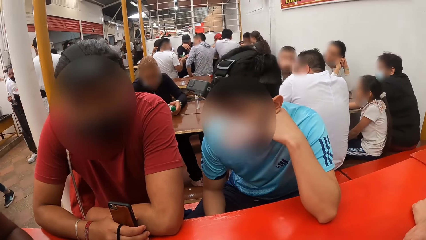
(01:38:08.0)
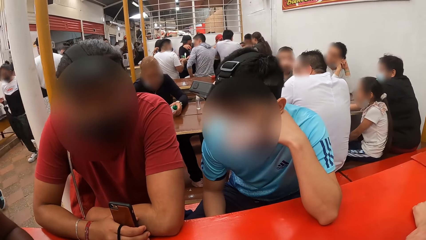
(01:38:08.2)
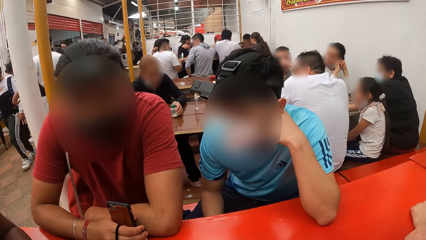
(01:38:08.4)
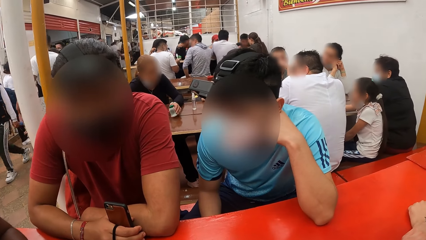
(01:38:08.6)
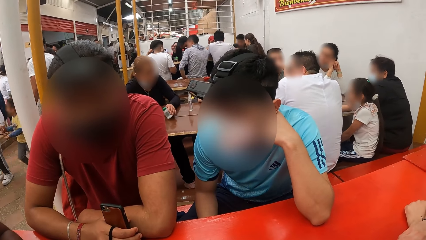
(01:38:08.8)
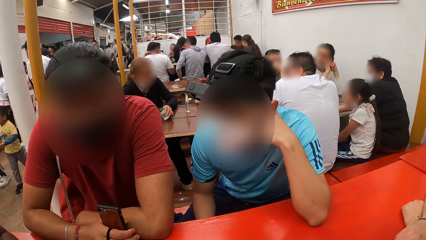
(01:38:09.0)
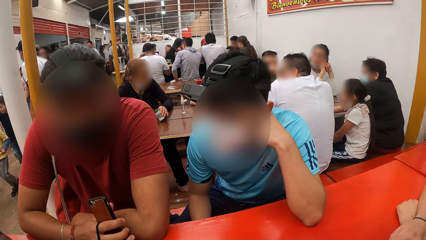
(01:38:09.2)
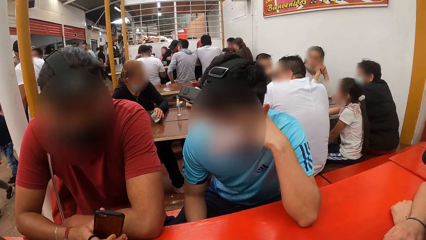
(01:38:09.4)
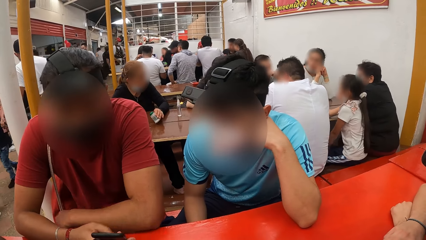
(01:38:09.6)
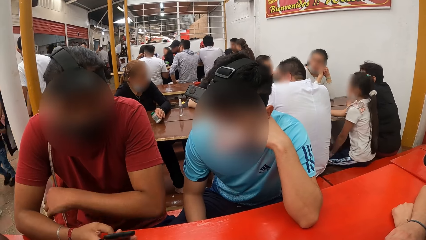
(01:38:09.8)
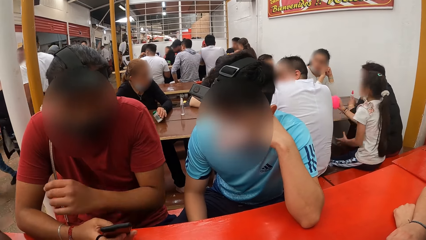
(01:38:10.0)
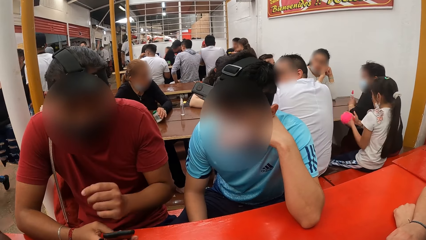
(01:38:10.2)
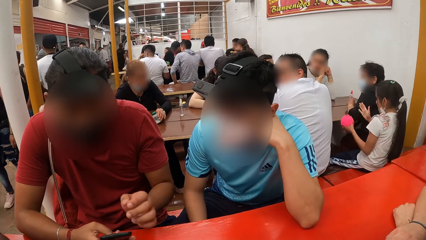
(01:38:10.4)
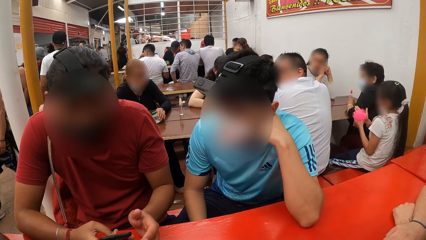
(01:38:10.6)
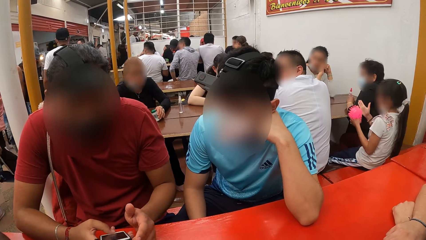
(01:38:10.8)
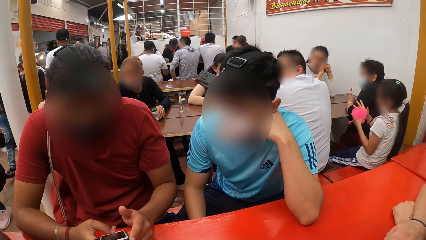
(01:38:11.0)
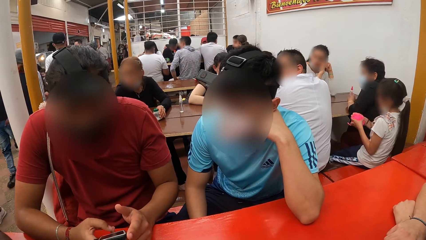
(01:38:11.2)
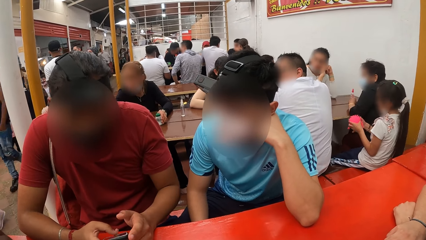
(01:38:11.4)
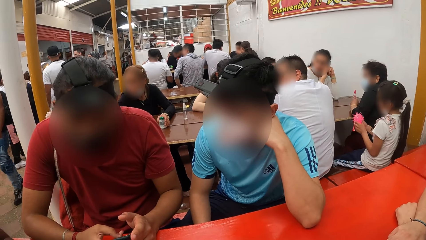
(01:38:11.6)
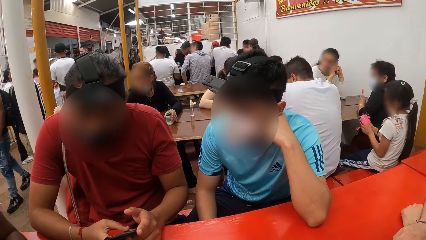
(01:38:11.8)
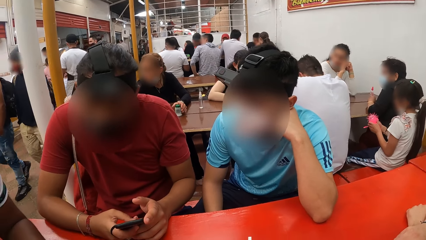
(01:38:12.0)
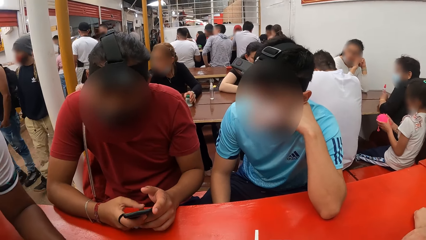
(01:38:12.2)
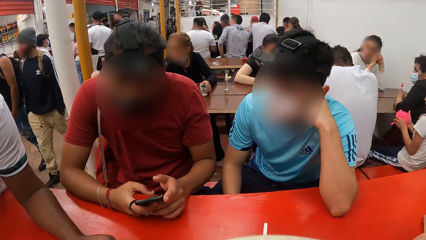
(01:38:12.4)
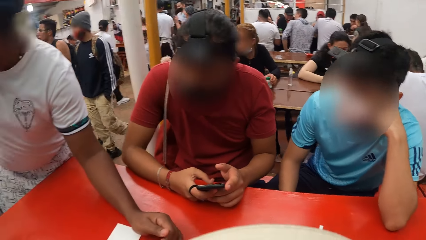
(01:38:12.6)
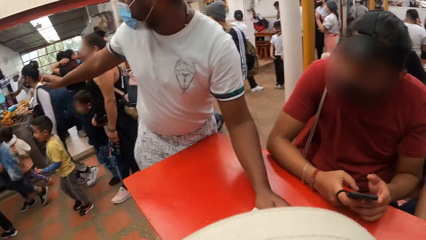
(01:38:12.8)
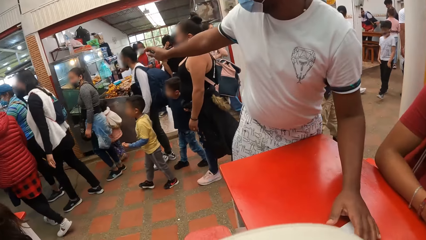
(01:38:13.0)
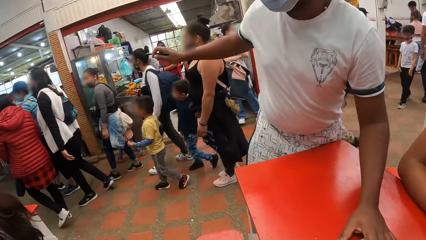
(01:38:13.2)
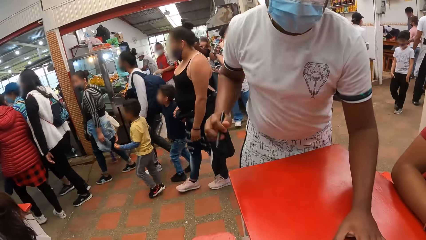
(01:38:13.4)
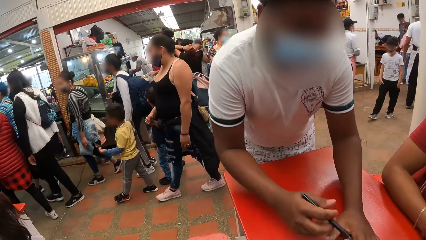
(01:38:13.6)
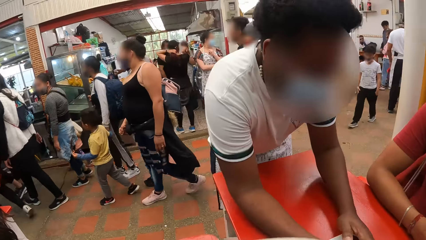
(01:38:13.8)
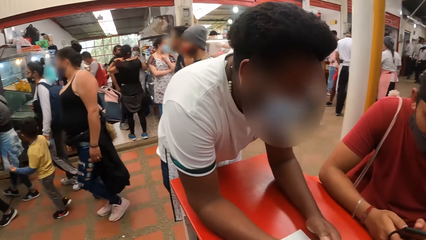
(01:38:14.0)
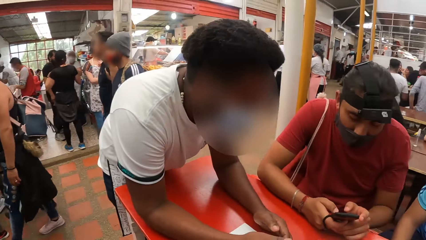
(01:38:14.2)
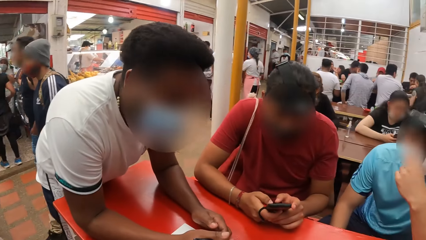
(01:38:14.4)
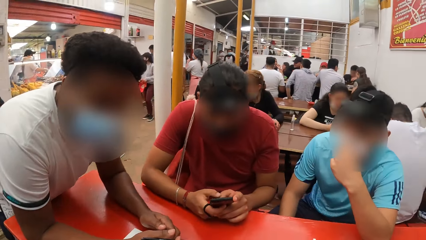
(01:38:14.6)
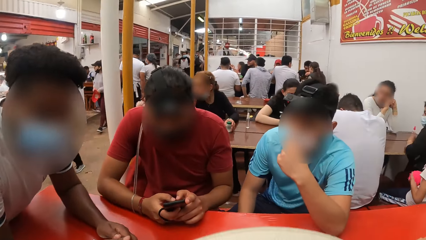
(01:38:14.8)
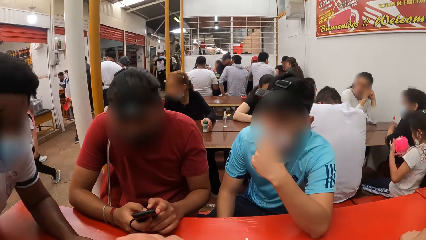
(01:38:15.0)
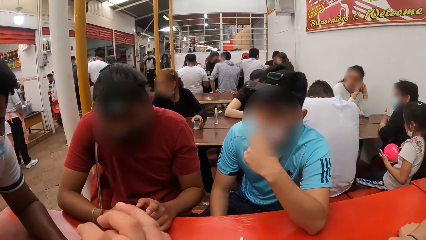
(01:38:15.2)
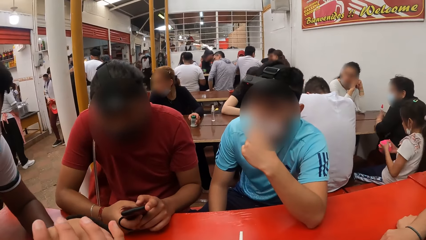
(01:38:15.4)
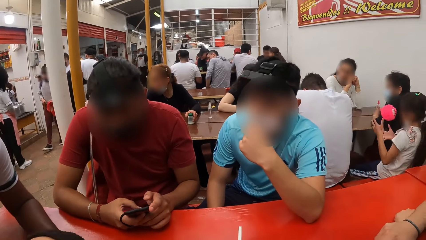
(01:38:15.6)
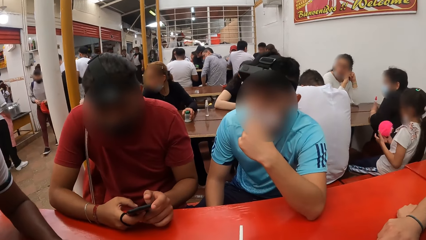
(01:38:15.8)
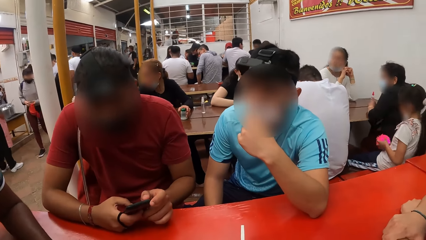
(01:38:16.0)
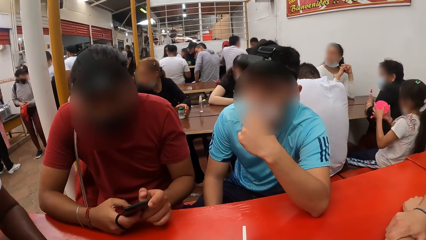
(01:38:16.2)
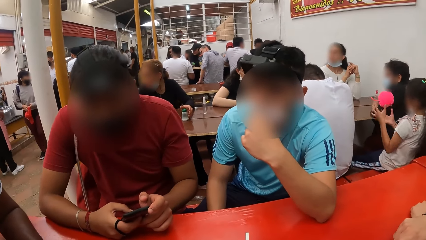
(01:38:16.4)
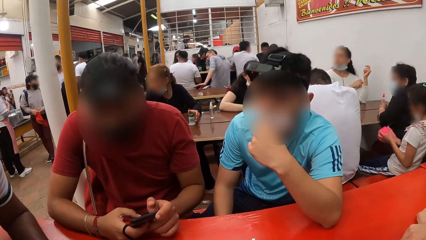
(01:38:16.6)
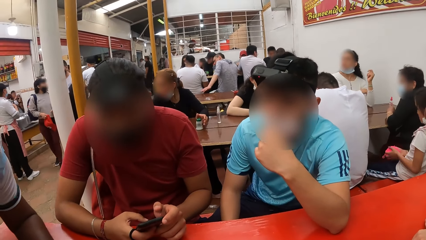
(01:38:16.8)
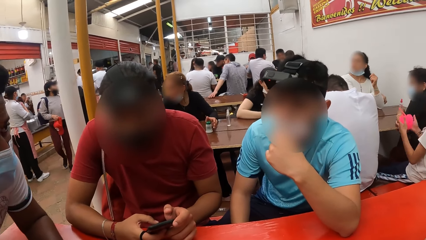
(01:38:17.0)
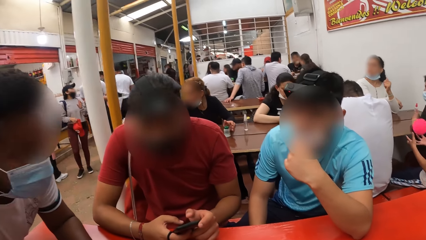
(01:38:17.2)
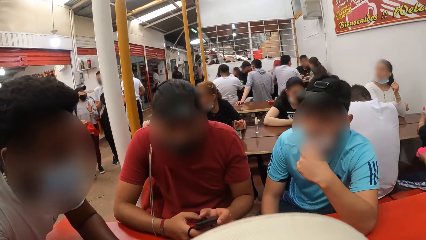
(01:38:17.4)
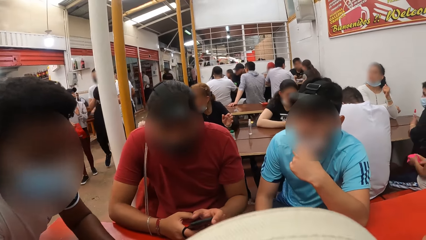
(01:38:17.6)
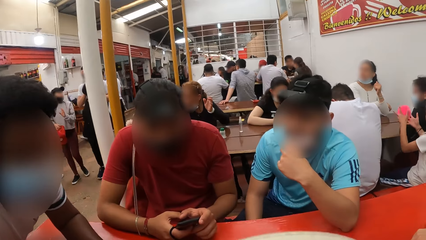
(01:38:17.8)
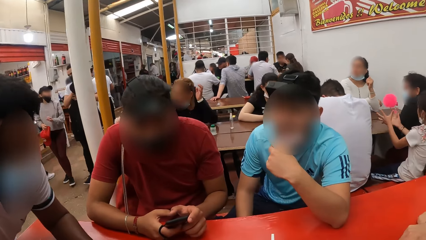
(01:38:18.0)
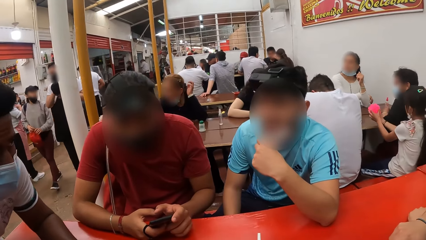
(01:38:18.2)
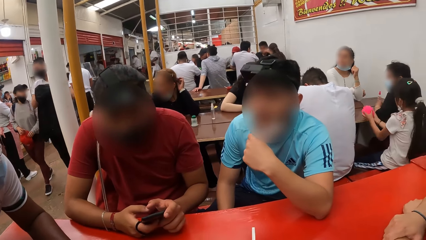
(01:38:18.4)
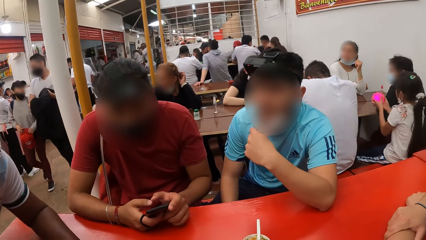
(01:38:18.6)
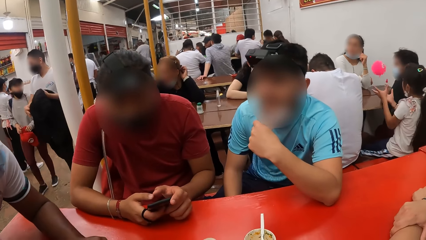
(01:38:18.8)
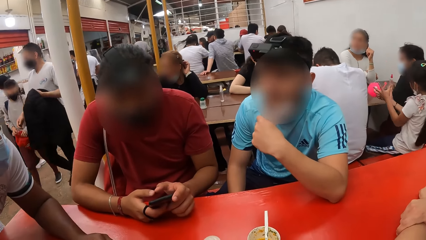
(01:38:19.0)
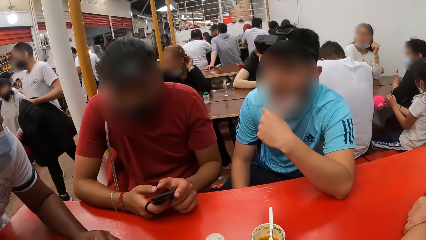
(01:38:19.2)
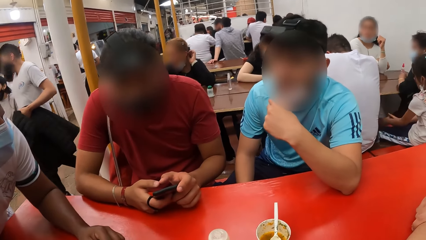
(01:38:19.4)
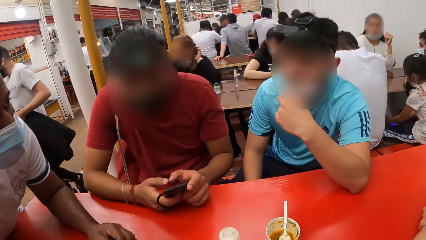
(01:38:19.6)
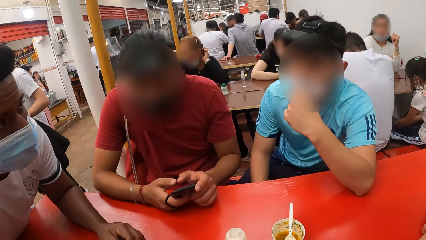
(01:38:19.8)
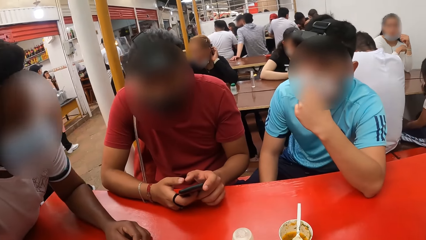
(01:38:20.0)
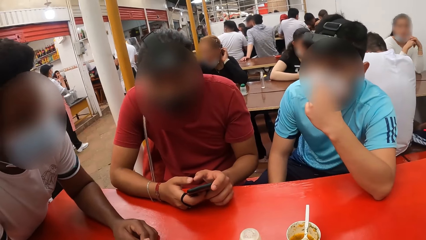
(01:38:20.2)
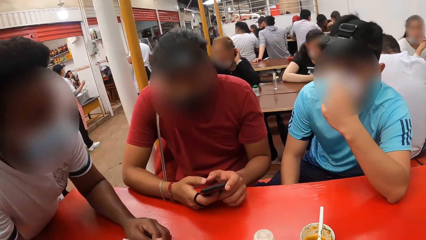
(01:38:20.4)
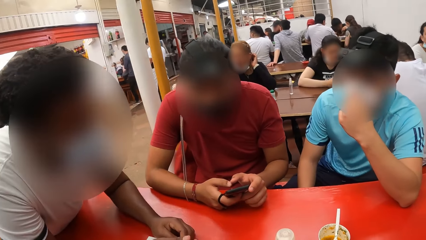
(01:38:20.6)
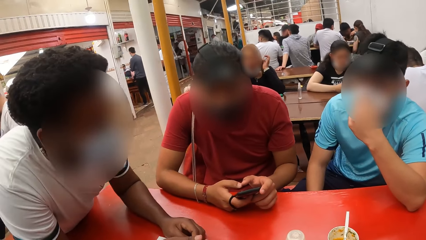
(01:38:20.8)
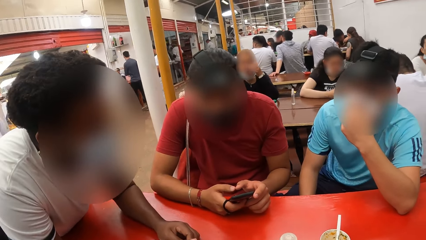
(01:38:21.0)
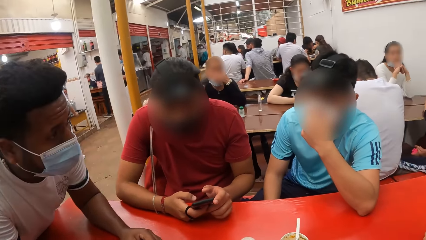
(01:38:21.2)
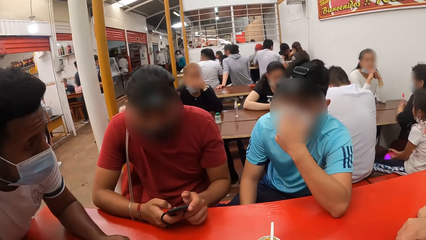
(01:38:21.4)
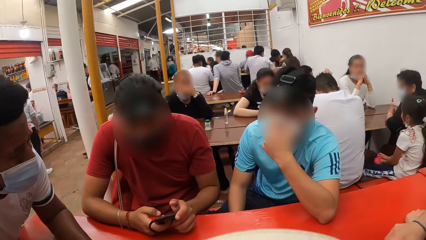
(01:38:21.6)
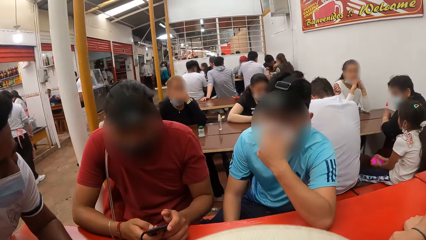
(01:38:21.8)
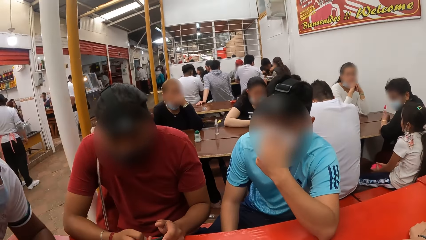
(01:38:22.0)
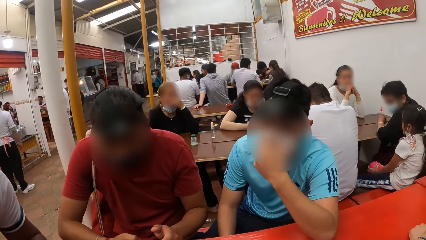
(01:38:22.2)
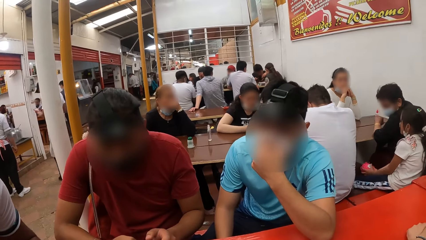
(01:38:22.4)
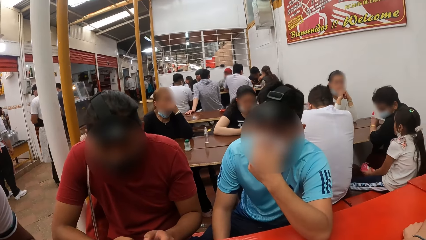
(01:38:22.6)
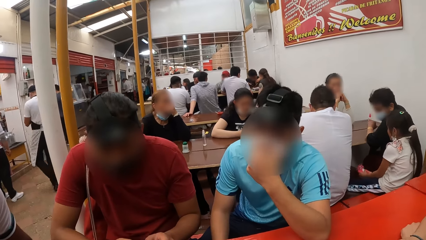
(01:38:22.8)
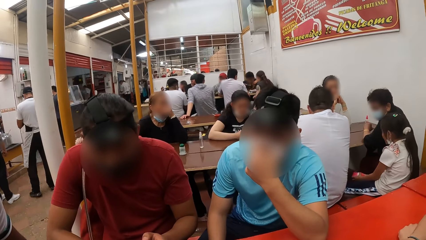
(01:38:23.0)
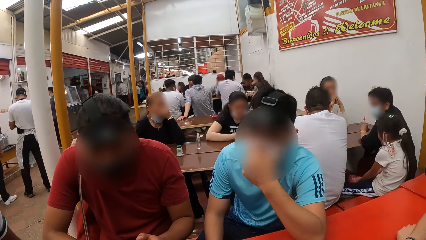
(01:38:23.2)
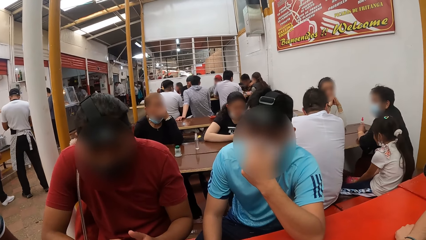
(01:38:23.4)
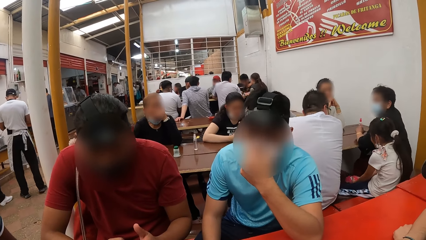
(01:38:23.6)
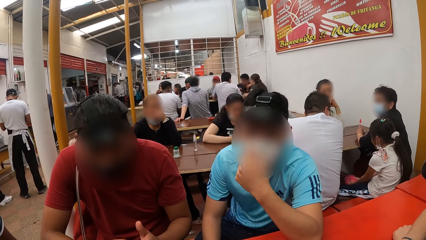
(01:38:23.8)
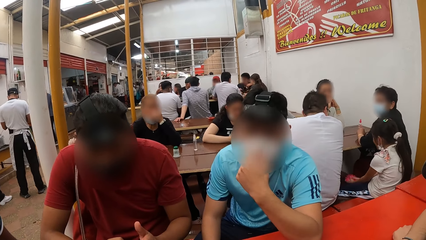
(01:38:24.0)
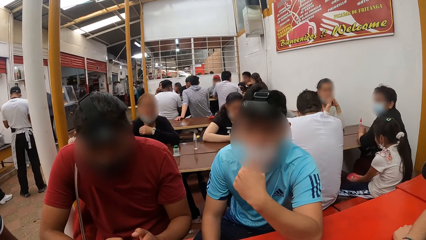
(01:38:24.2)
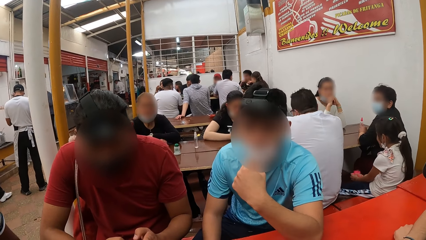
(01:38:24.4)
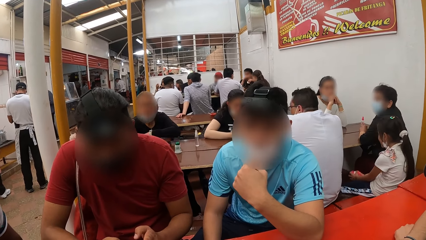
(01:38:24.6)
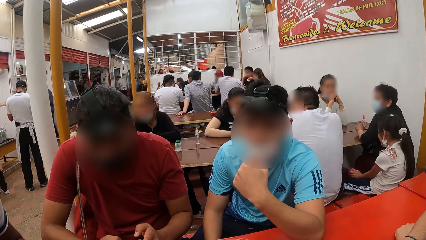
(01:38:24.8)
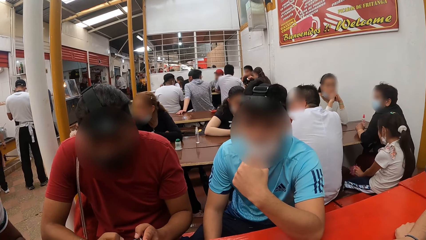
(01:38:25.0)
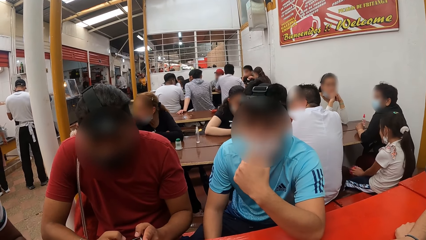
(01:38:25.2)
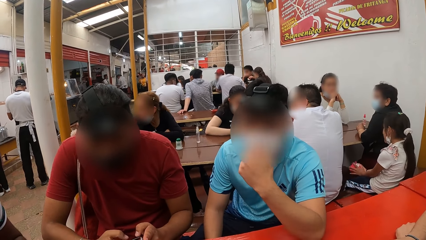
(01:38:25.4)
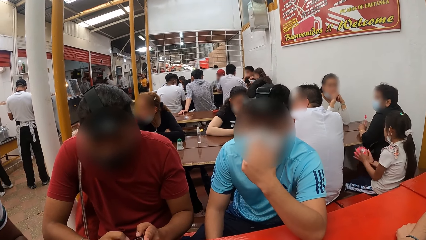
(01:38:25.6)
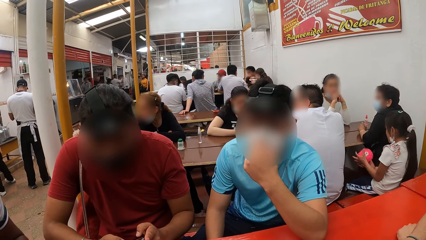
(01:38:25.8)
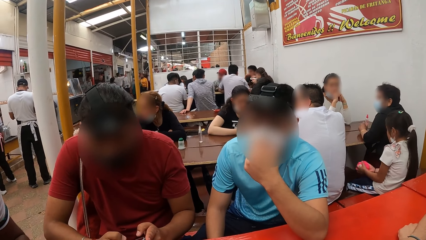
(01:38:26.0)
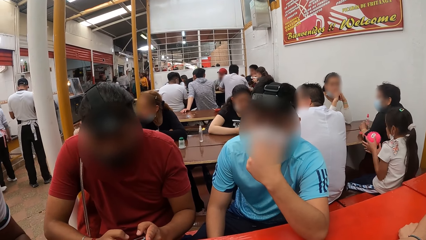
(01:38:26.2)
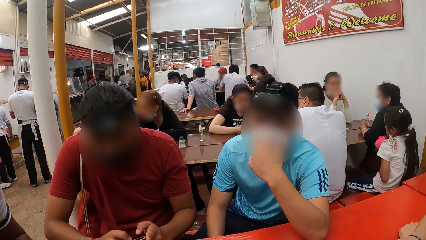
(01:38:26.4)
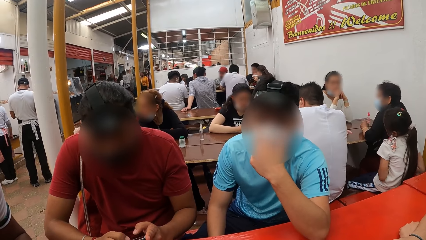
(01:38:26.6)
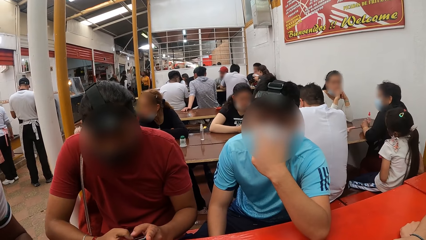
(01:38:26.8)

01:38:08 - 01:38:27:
A man presses the phone in his right hand with his right hand and holds the phone in his right hand with both hands. The waiter interacts with the group of people. The man presses the phone with both hands. The waiter interacts with the group of people. Another man pulls down his nose mask with his left hand, interacts with the waiter, and covers his nose with the nose mask in his left hand.
